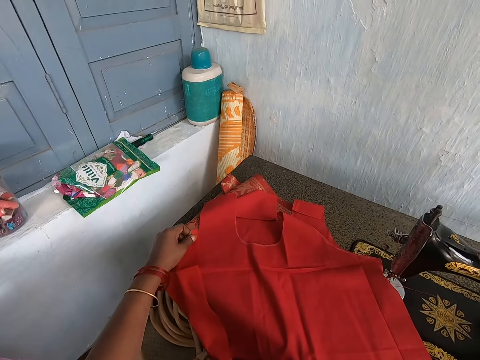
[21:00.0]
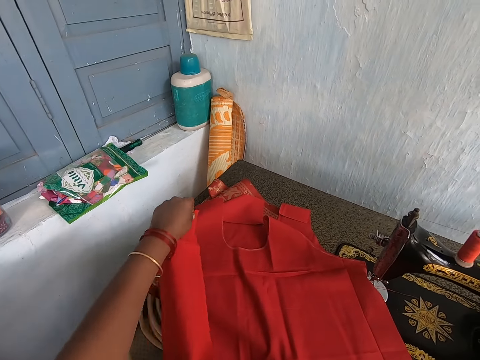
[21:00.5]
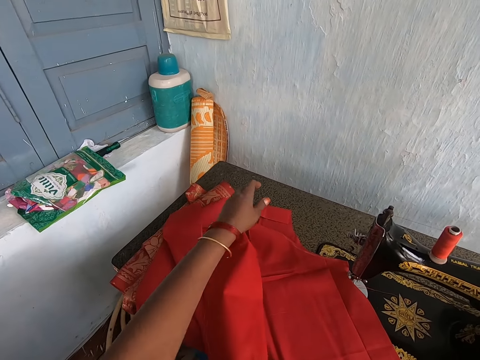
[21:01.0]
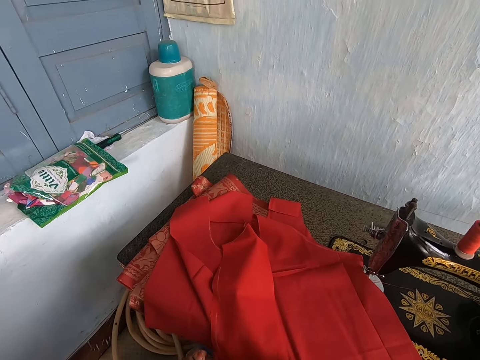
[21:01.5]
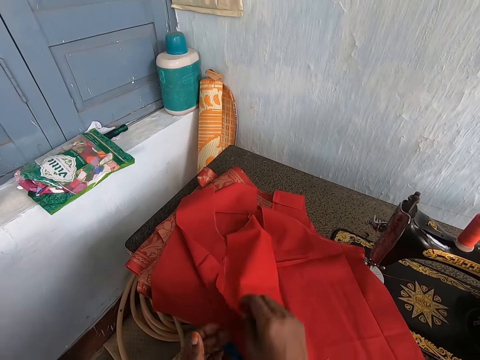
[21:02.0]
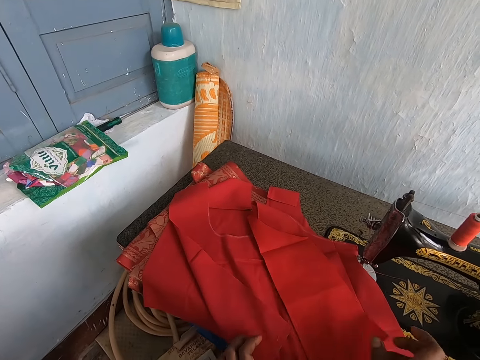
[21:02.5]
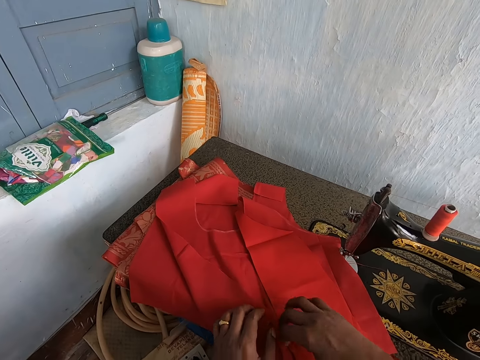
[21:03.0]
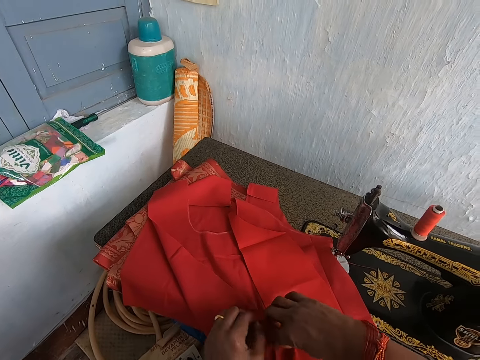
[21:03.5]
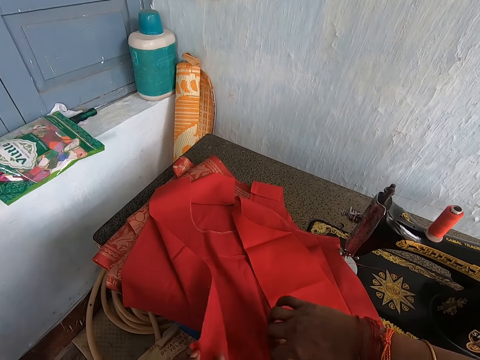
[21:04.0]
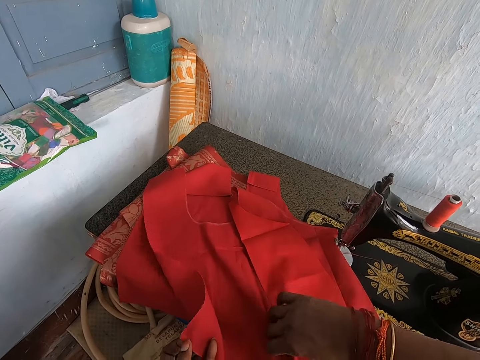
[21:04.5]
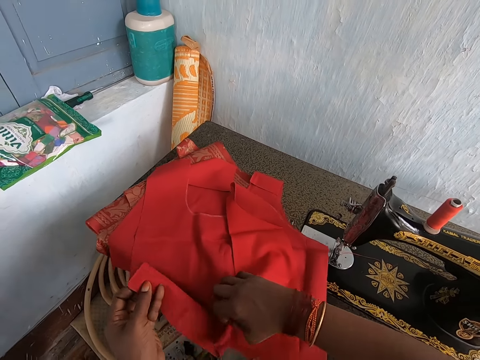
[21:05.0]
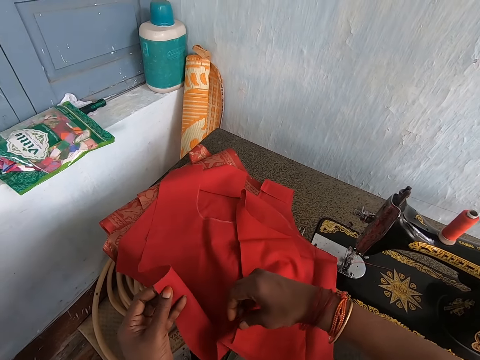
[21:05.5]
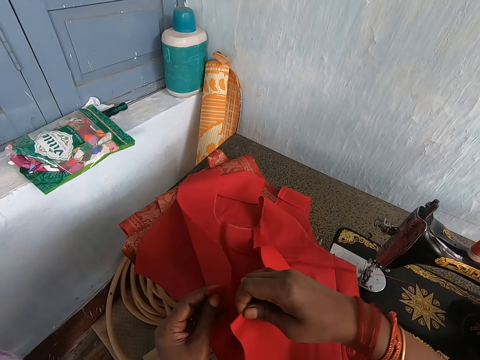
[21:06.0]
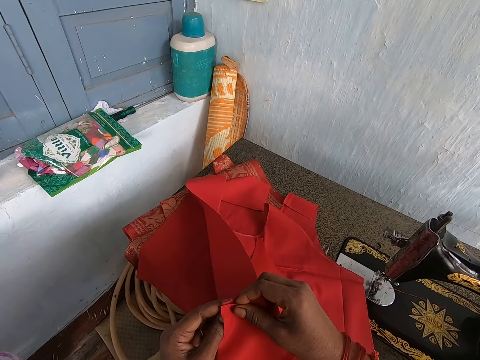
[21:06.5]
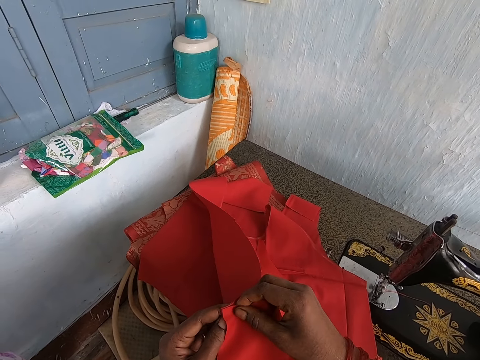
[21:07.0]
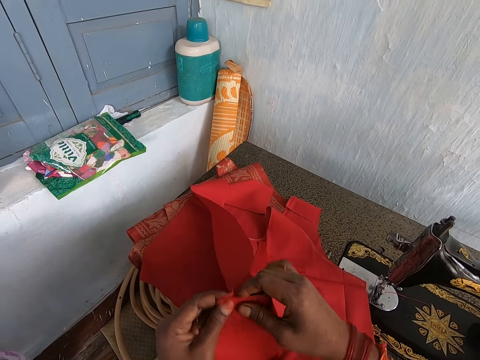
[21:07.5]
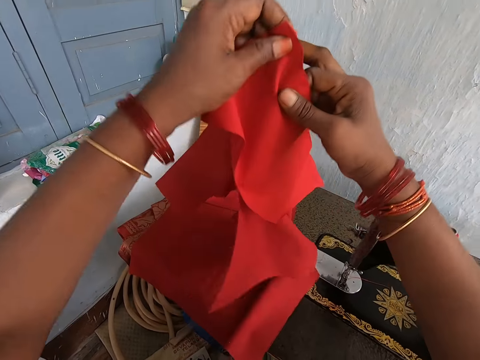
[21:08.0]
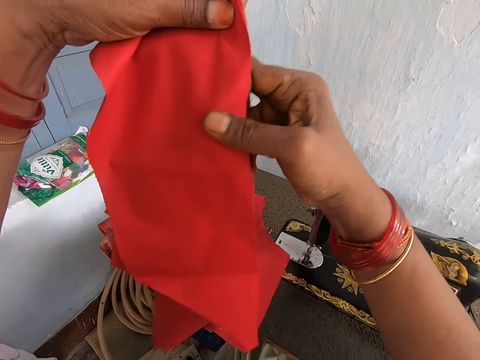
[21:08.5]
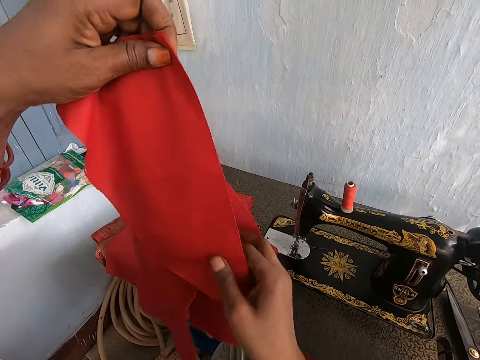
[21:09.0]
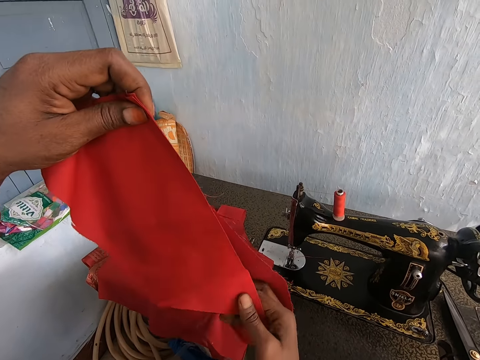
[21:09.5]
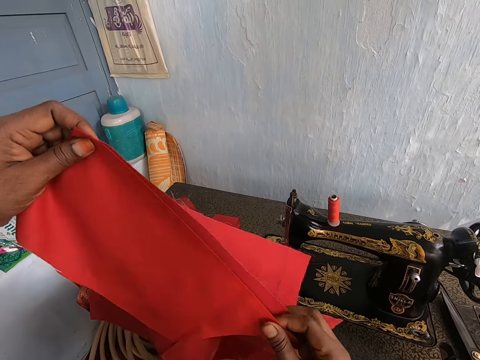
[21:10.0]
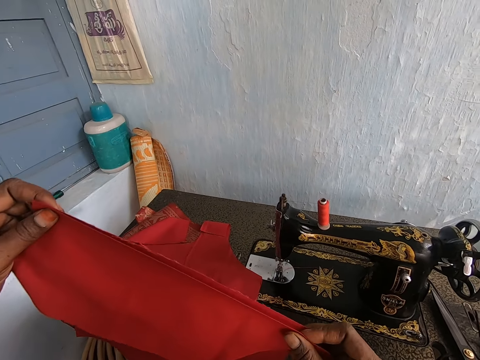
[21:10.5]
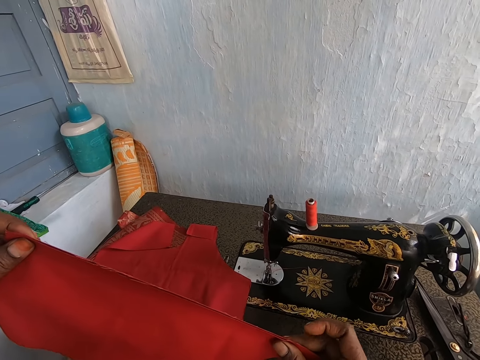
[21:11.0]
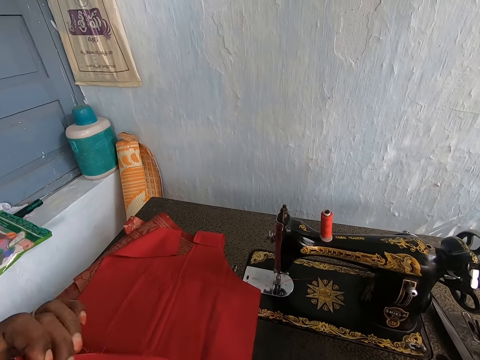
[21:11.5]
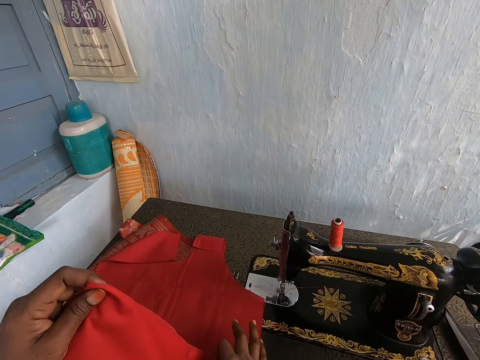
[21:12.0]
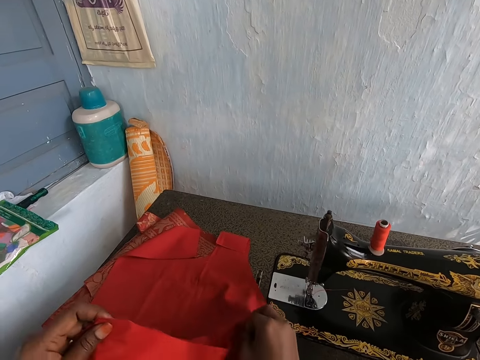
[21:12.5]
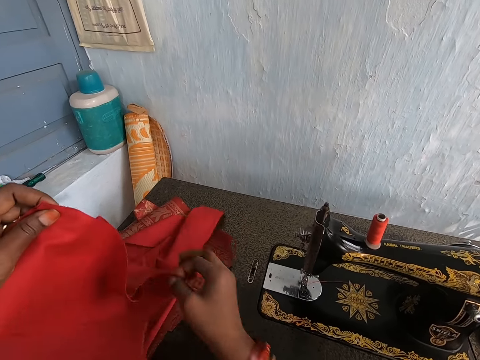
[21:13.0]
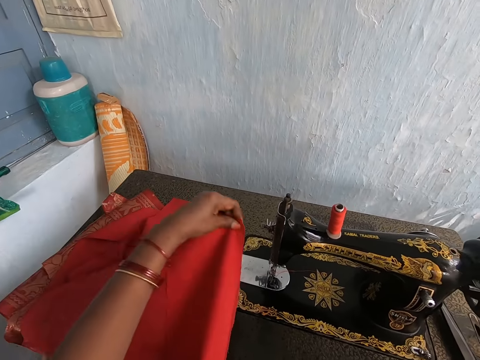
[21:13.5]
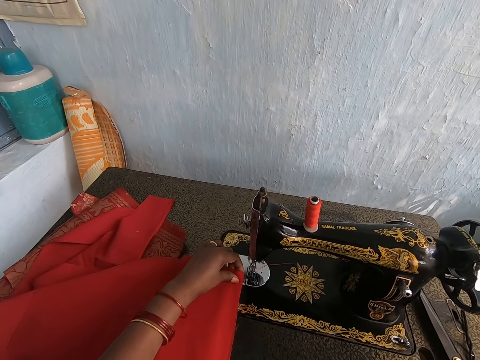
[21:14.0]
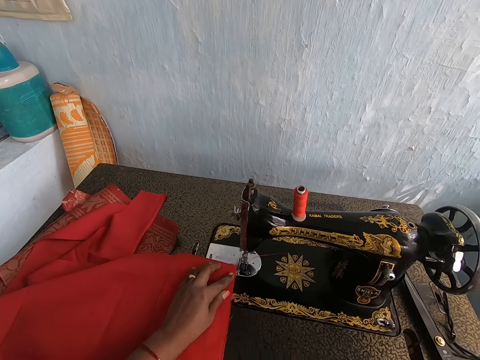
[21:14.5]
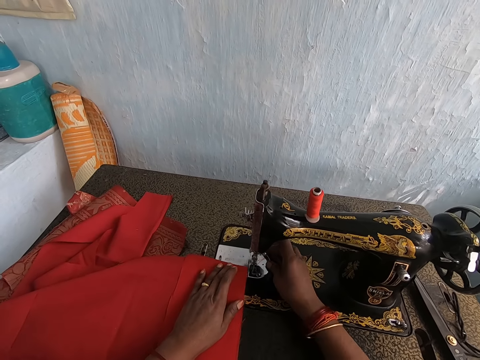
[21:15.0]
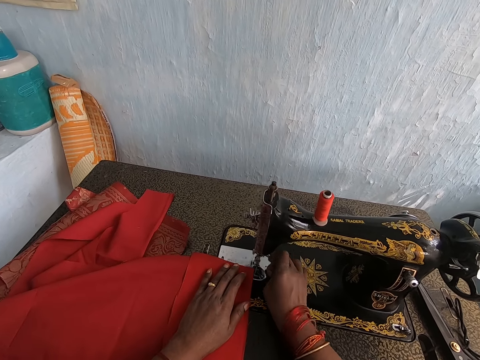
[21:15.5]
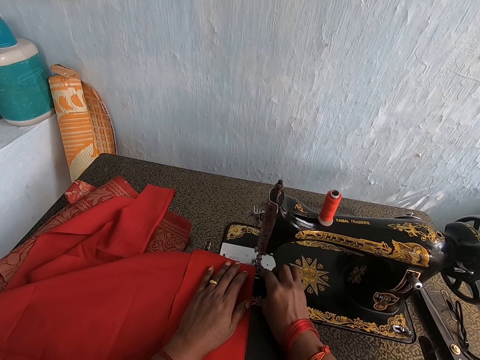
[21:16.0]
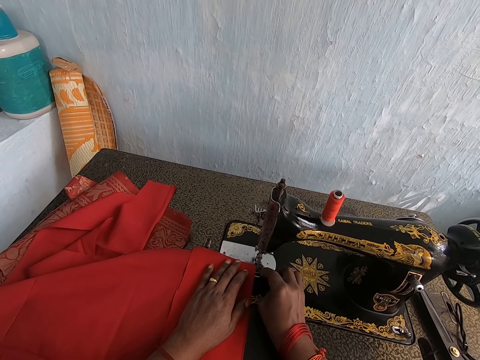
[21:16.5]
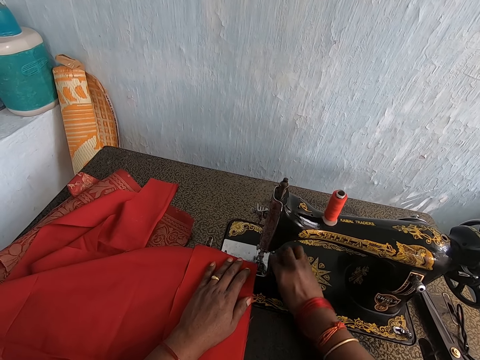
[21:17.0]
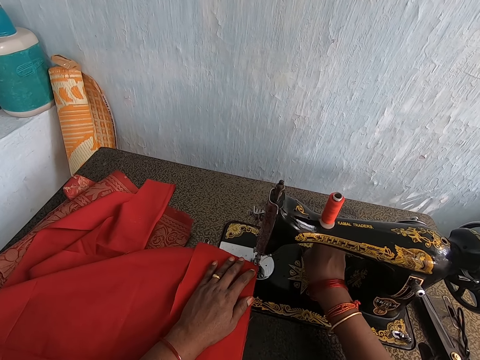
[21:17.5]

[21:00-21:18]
The camera wearer touches the cloth on top of the sewing machine. She adjusts the material on the table with both hands. She picks up the material from the material with both hands. She adjusts the material on the table with her right hand. She drops the material on the sewing machine with both hands. She adjusts the sewing machine with her right hand. She touches the sewing machine.

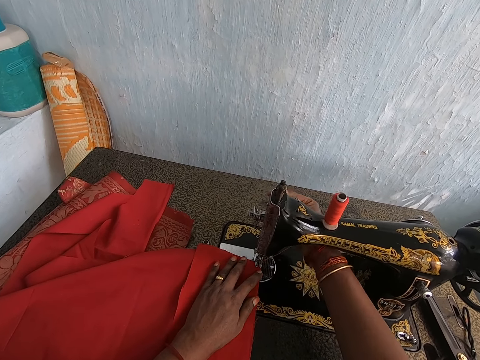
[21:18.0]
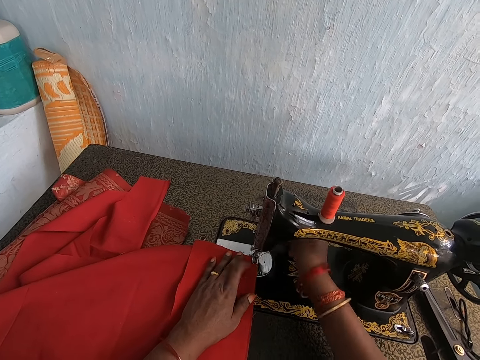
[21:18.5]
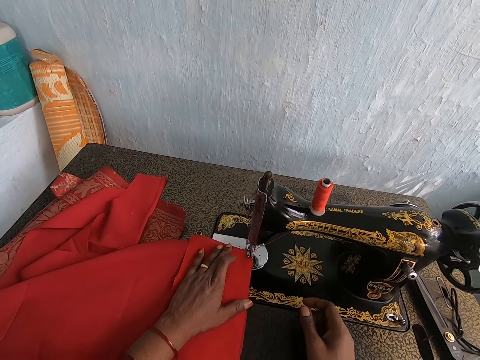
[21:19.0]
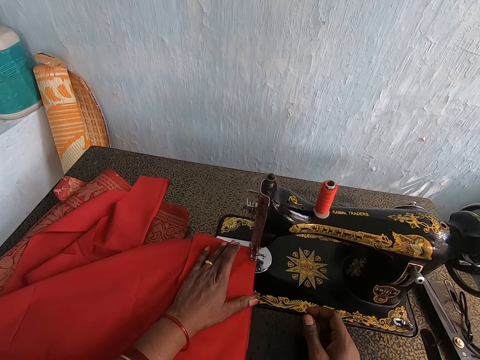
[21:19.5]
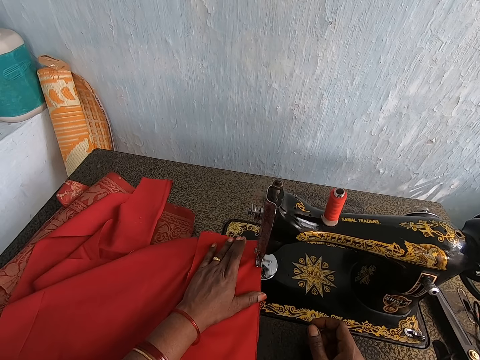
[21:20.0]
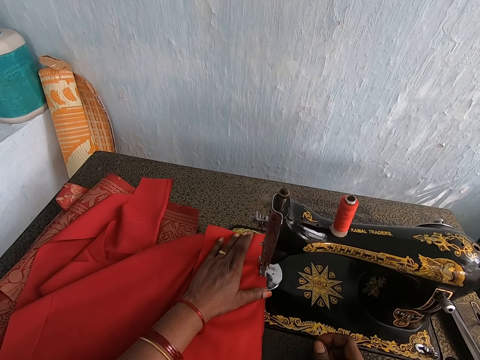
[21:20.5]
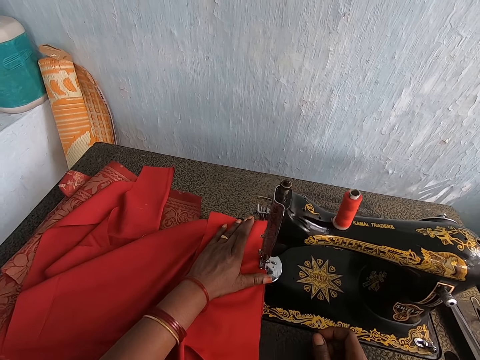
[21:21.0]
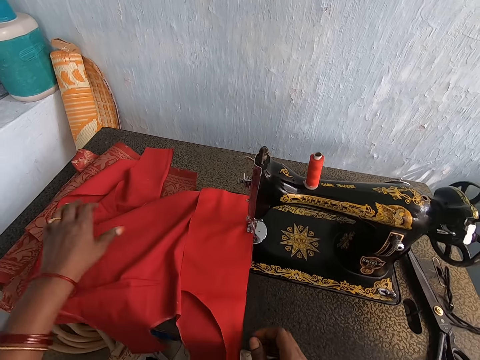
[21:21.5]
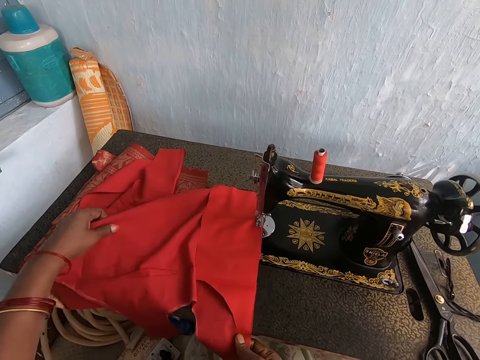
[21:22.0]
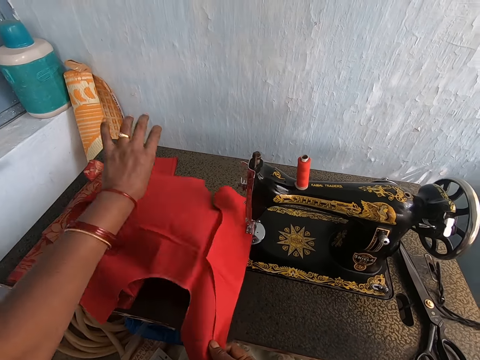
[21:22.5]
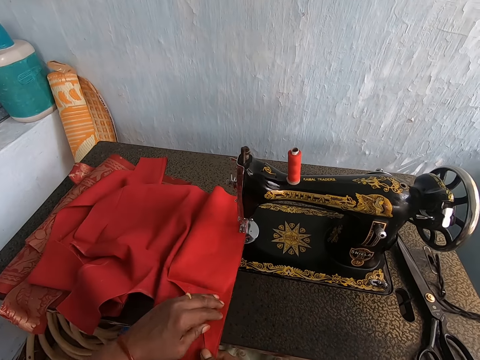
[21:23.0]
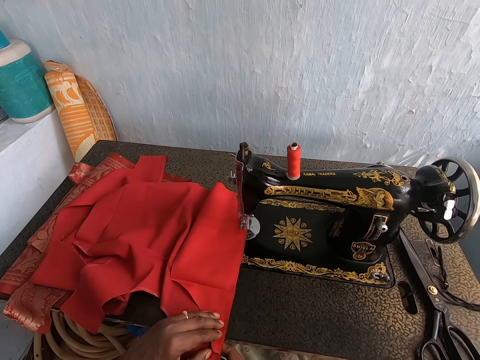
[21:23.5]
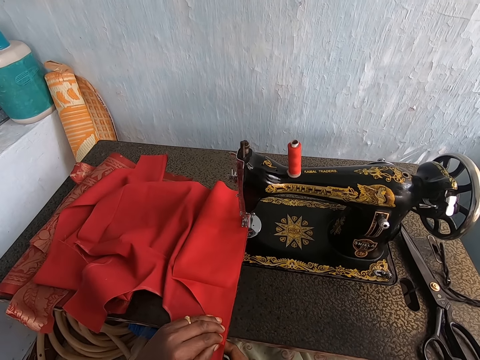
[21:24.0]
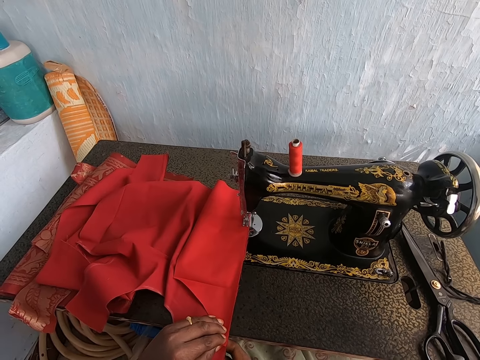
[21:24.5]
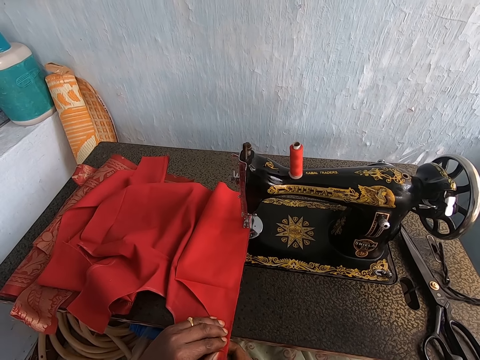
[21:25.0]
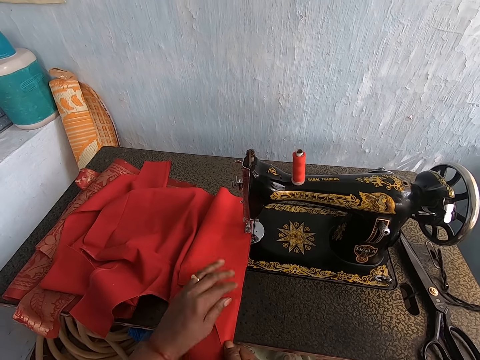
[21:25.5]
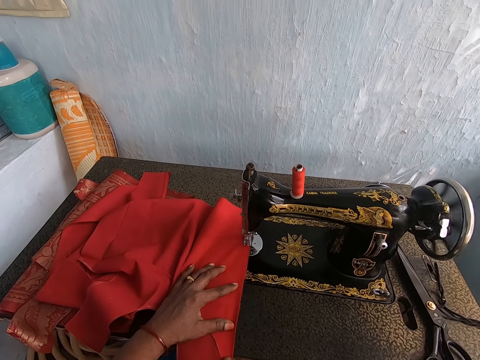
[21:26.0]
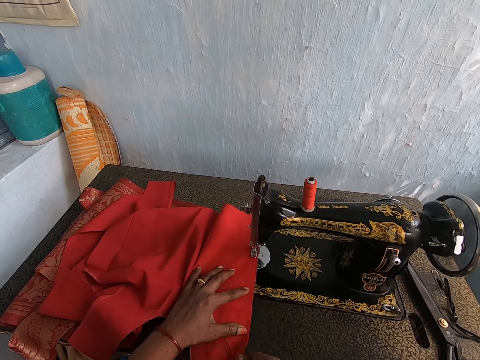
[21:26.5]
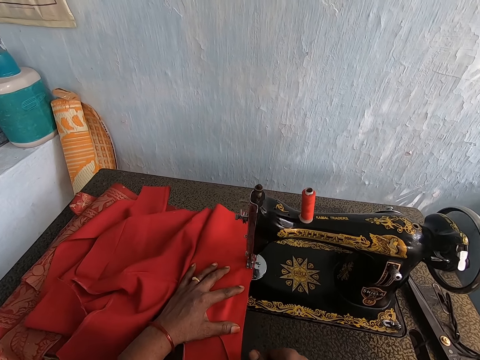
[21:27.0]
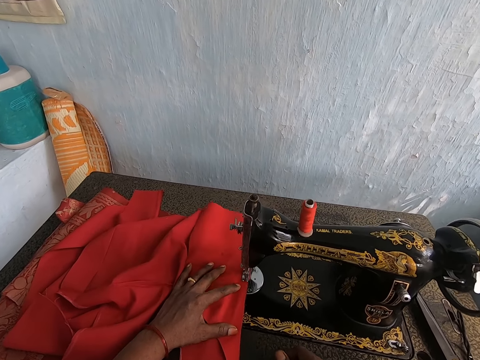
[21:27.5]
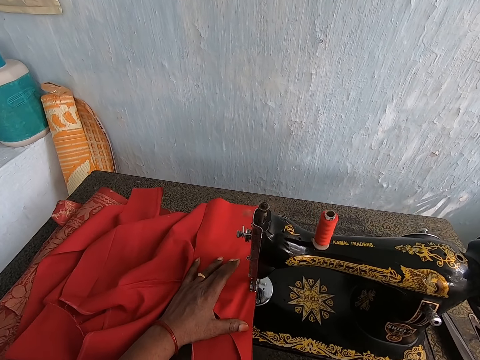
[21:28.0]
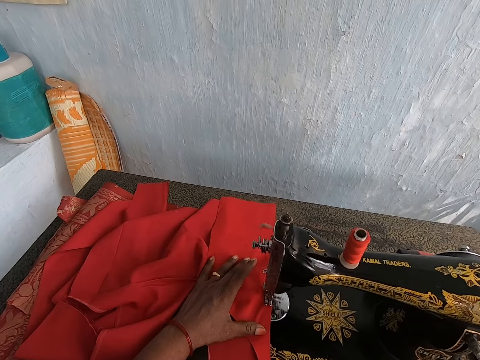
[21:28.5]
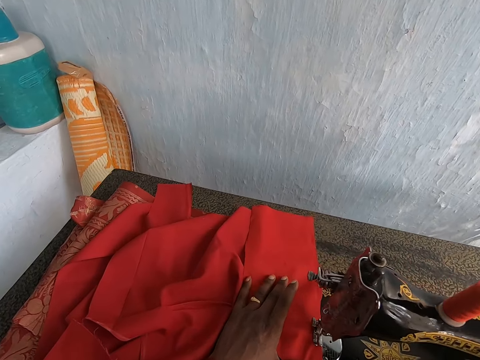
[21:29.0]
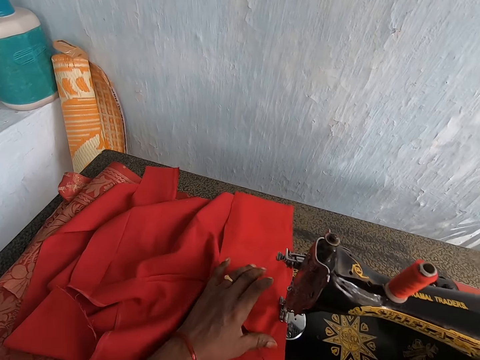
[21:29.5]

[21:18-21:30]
The camera wearer starts the sewing machine. She sews the material with the sewing machine. She adjusts the material on the table with her left hand. She touches the cloth on top of the sewing machine. She sews the material with the sewing machine.
